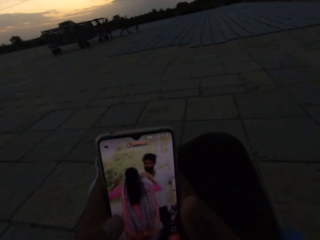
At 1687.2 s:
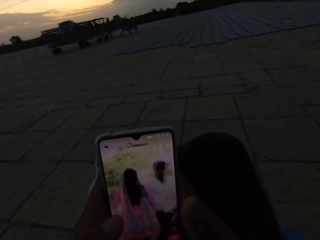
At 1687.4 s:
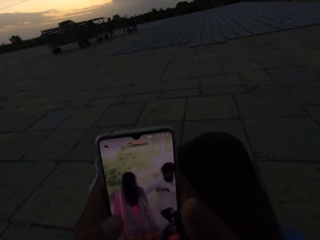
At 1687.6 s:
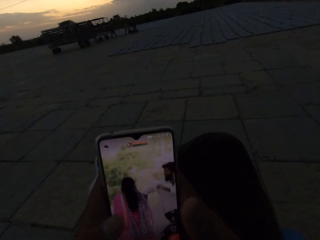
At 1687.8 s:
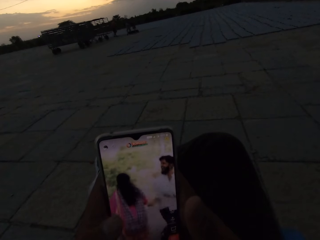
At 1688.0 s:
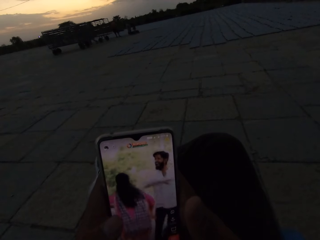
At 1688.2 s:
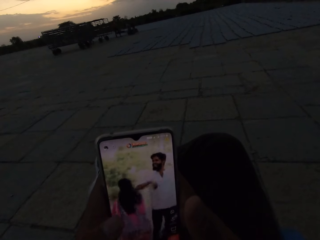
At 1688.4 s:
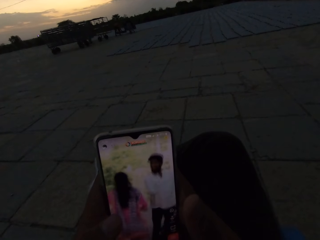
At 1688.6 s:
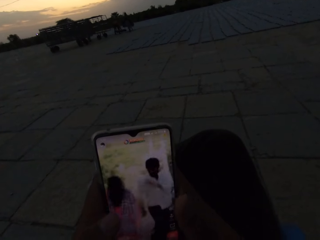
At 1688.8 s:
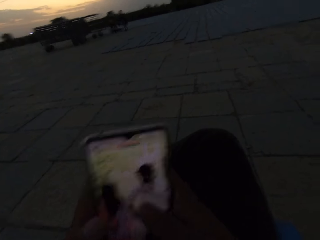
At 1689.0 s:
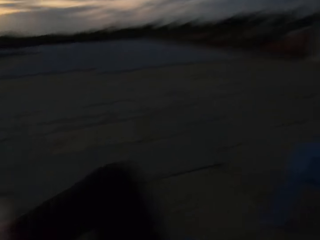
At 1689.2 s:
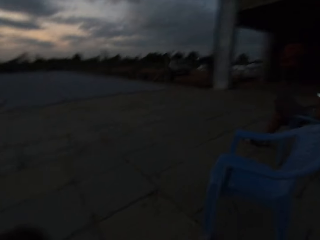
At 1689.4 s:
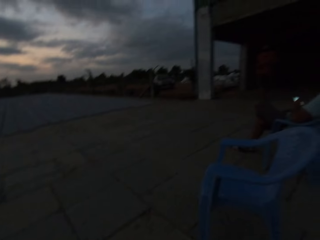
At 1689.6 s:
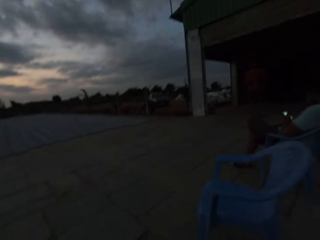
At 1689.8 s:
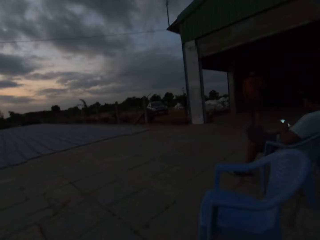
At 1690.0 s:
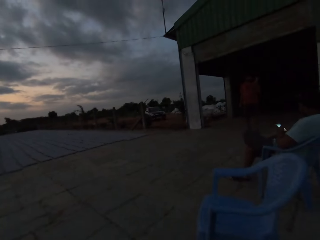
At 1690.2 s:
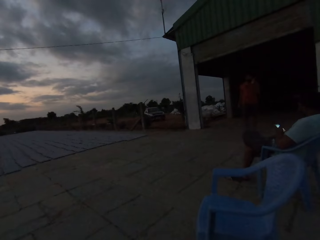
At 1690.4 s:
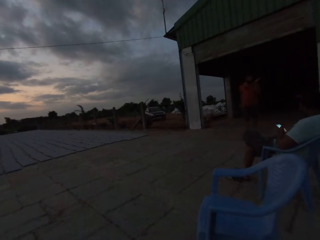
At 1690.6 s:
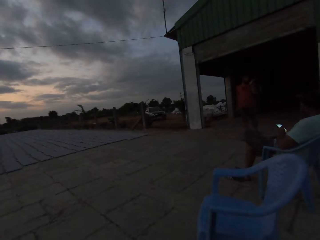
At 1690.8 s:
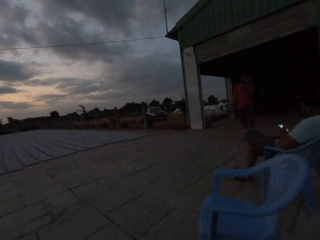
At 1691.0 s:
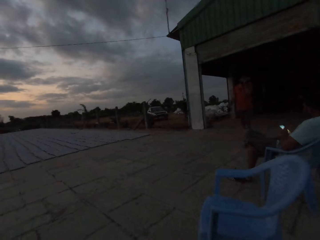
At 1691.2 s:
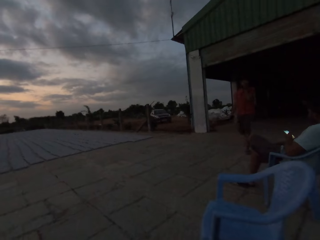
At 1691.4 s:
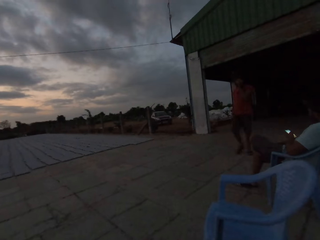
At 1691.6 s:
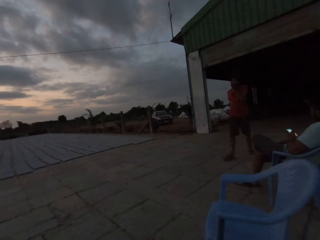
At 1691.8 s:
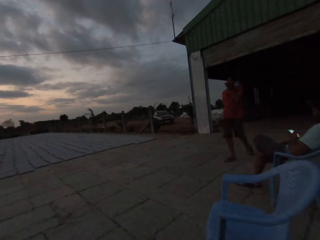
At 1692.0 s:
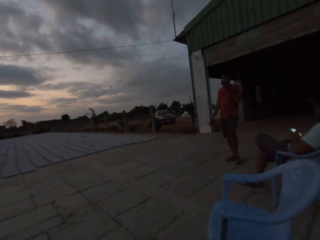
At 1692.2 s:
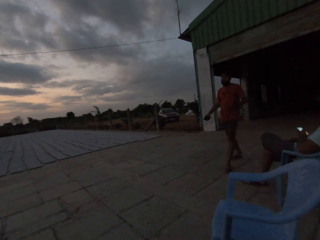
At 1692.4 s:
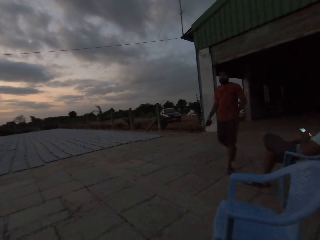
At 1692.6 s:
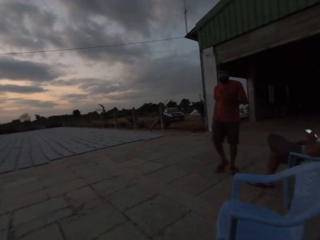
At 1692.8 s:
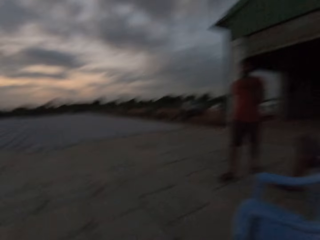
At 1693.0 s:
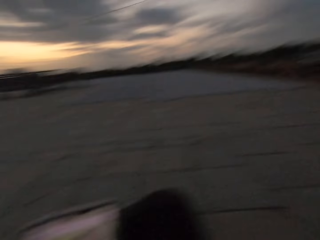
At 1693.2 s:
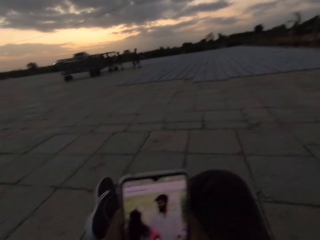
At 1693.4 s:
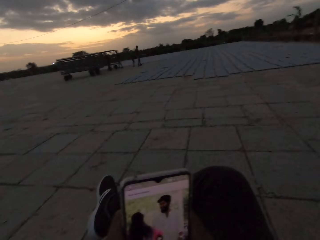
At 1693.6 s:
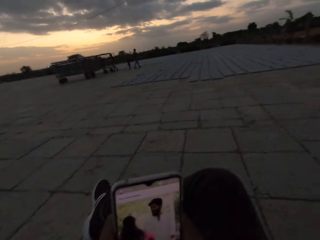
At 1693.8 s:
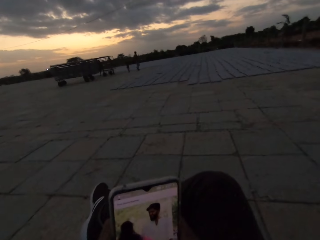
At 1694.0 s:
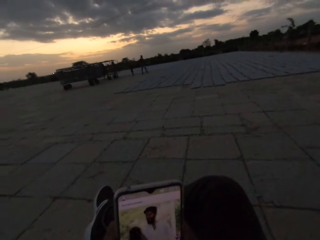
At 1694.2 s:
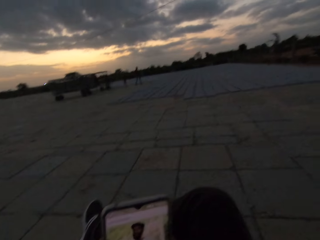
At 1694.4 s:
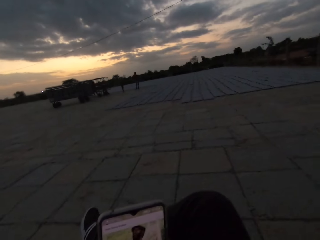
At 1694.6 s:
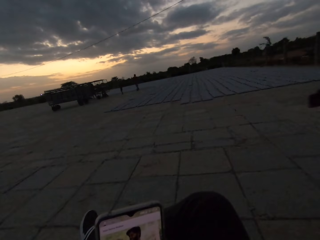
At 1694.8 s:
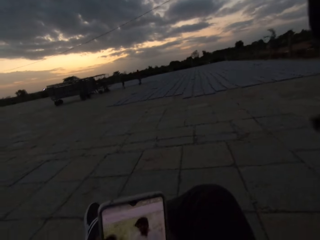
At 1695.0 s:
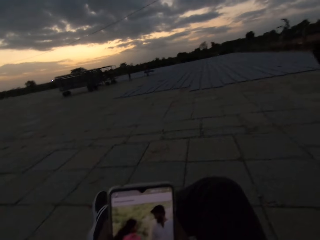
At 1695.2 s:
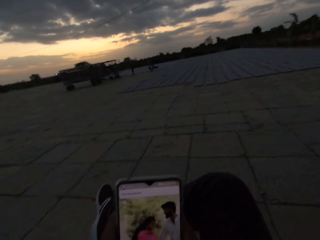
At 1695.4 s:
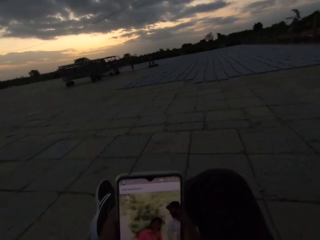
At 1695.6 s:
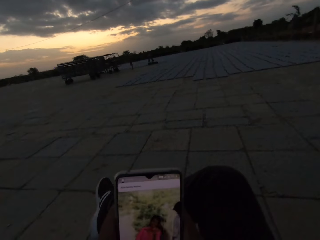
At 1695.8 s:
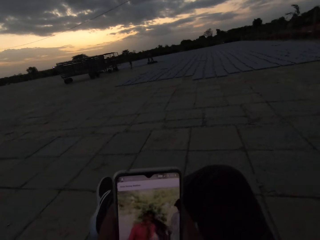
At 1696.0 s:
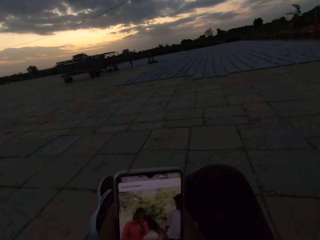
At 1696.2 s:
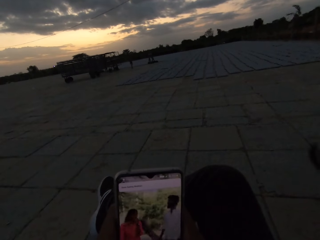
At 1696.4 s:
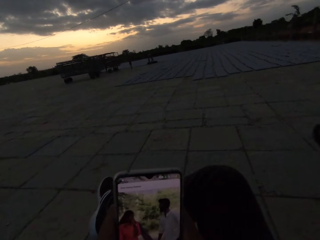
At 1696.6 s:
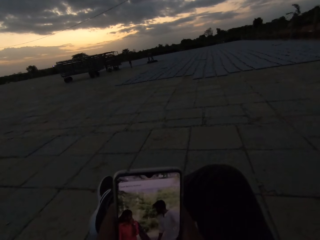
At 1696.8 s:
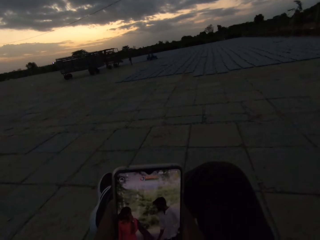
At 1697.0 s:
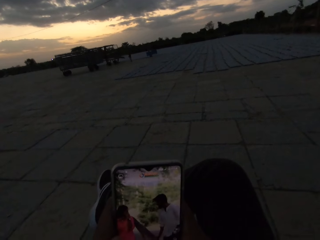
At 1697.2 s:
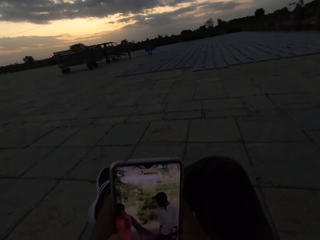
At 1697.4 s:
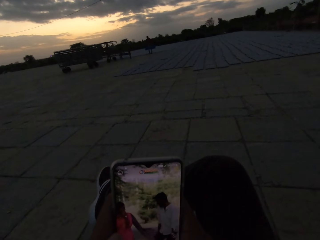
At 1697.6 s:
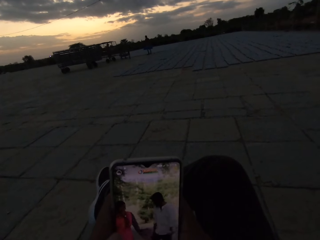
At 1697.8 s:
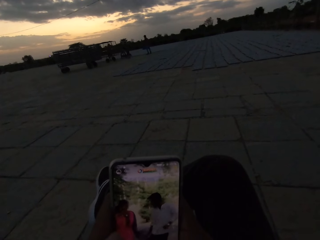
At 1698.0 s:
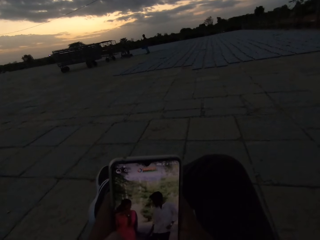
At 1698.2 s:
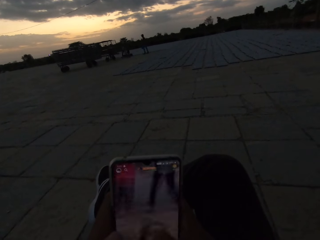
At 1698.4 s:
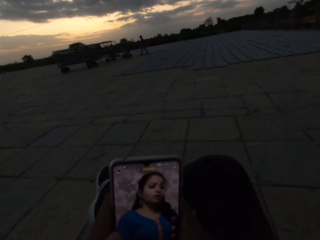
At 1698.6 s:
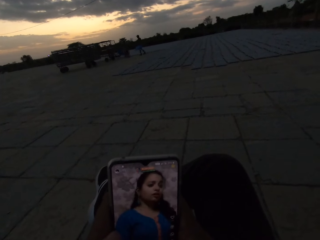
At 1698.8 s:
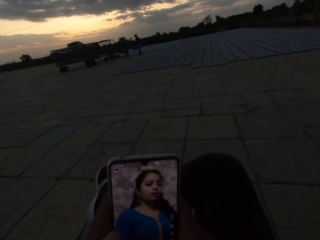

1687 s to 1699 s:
The camera wearer looks around. A man walks around. The camera wearer looks around and watches videos.

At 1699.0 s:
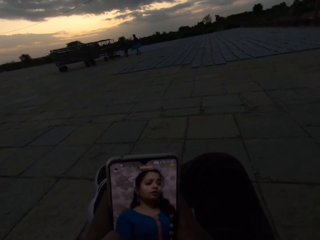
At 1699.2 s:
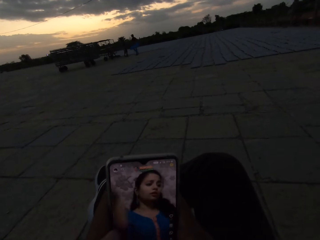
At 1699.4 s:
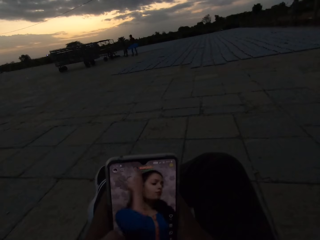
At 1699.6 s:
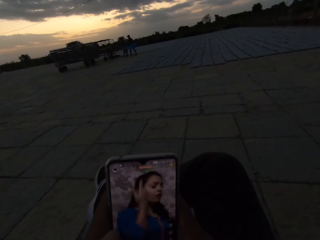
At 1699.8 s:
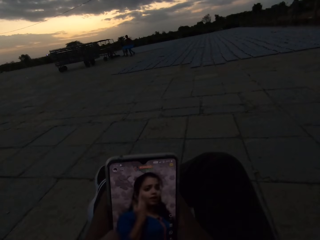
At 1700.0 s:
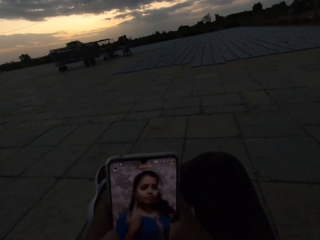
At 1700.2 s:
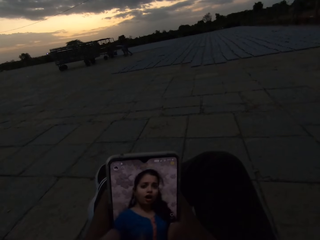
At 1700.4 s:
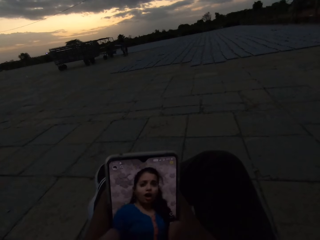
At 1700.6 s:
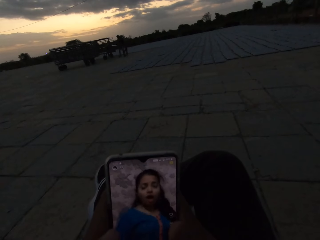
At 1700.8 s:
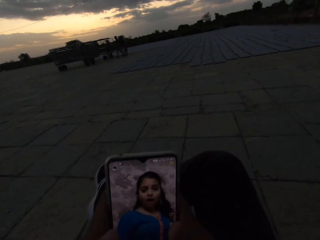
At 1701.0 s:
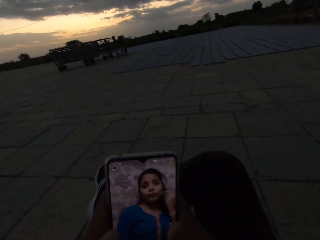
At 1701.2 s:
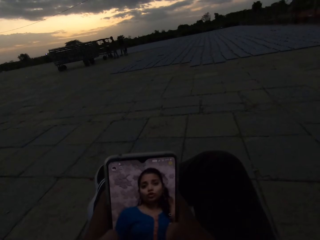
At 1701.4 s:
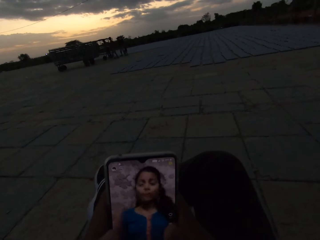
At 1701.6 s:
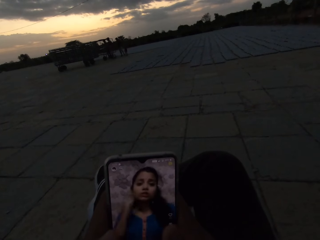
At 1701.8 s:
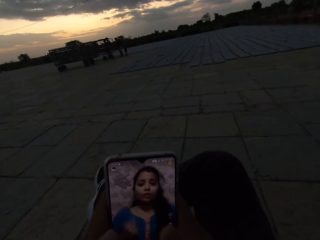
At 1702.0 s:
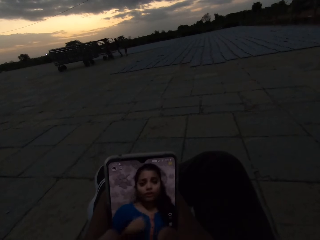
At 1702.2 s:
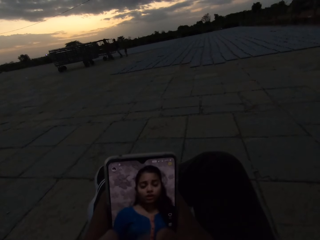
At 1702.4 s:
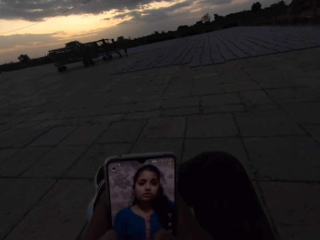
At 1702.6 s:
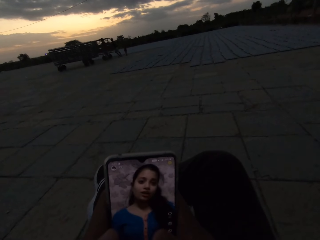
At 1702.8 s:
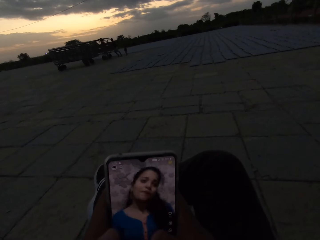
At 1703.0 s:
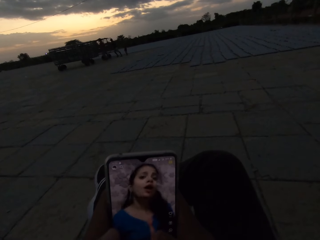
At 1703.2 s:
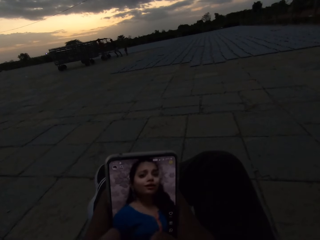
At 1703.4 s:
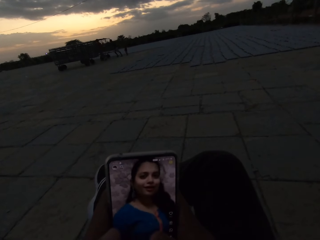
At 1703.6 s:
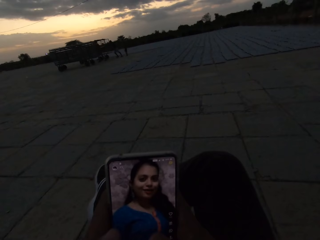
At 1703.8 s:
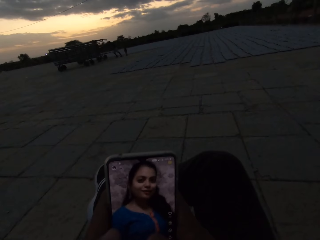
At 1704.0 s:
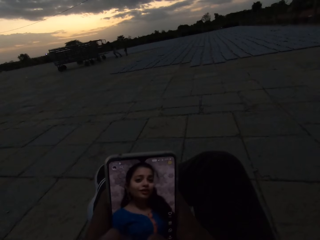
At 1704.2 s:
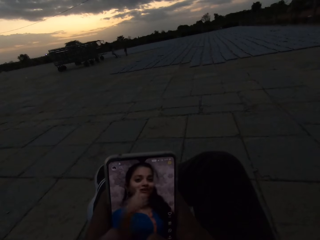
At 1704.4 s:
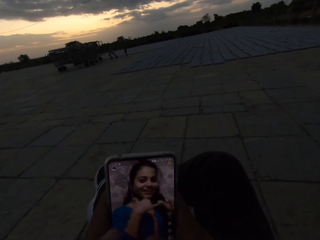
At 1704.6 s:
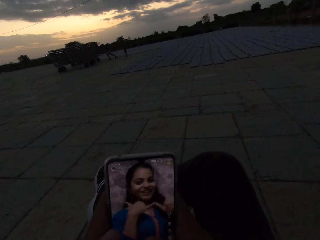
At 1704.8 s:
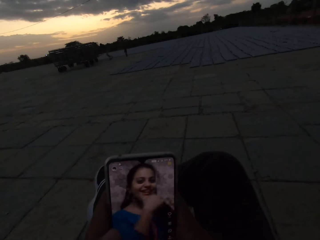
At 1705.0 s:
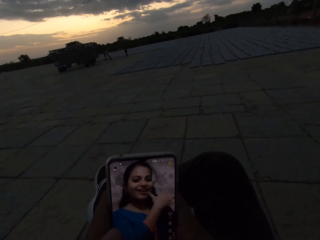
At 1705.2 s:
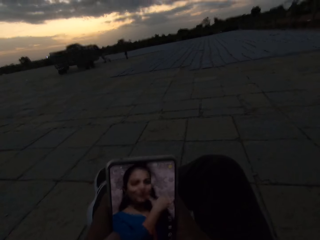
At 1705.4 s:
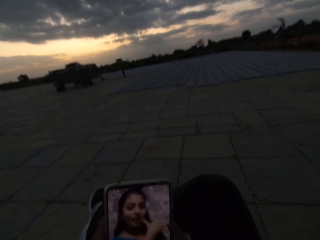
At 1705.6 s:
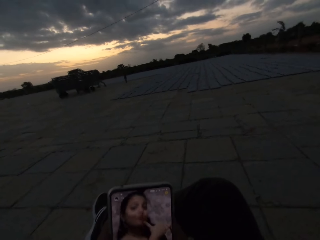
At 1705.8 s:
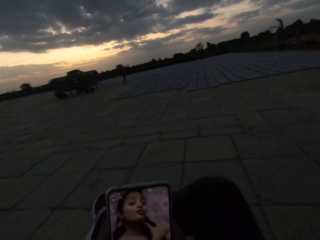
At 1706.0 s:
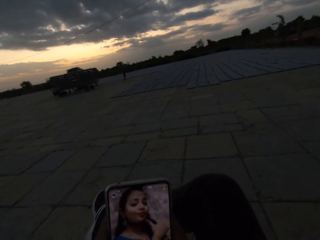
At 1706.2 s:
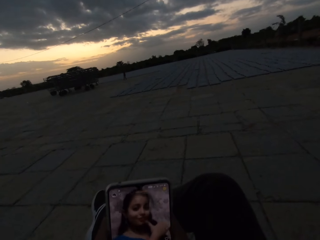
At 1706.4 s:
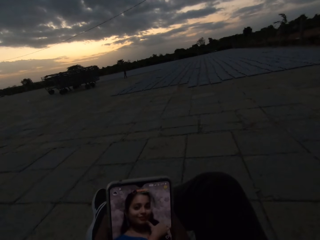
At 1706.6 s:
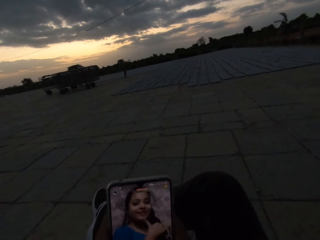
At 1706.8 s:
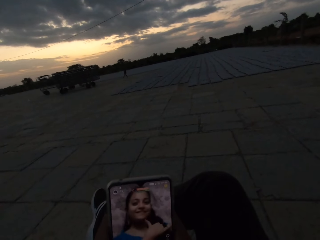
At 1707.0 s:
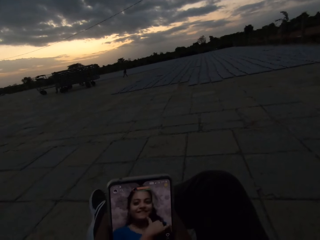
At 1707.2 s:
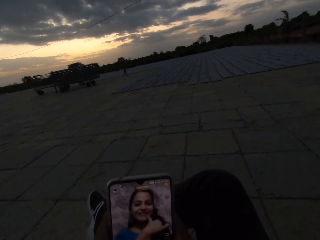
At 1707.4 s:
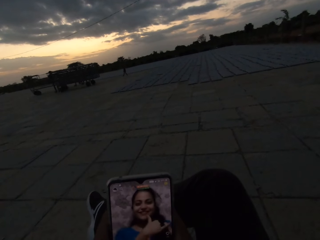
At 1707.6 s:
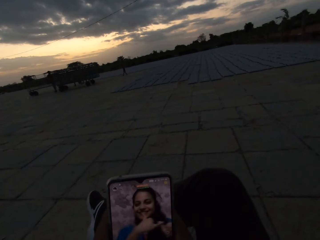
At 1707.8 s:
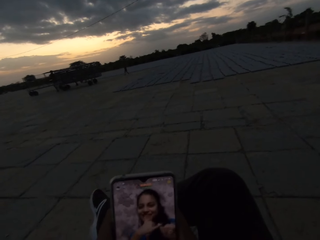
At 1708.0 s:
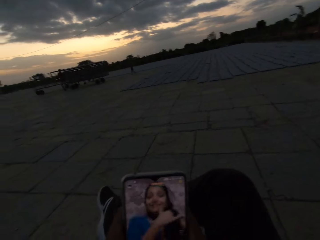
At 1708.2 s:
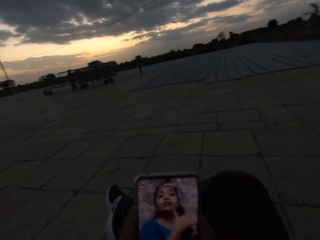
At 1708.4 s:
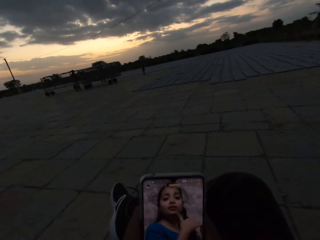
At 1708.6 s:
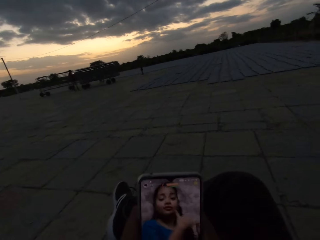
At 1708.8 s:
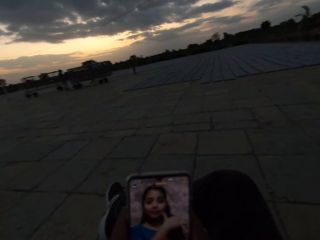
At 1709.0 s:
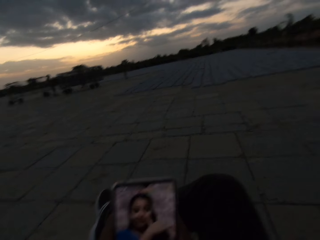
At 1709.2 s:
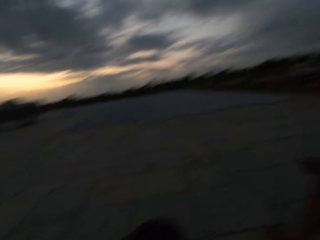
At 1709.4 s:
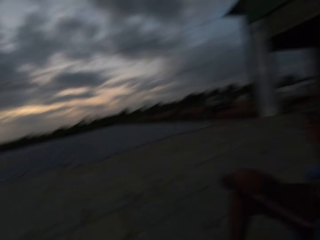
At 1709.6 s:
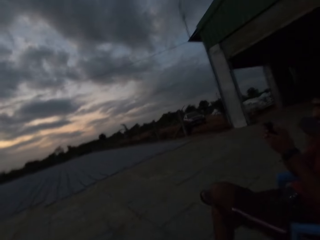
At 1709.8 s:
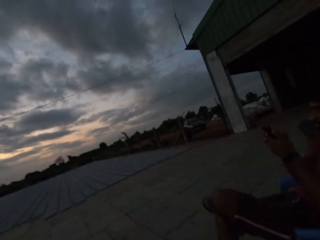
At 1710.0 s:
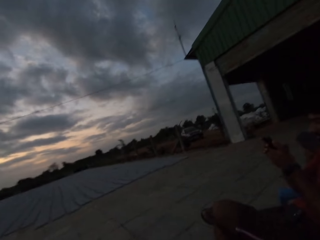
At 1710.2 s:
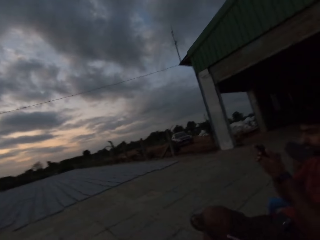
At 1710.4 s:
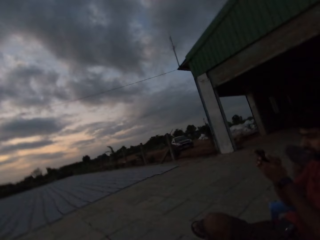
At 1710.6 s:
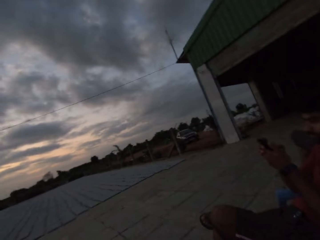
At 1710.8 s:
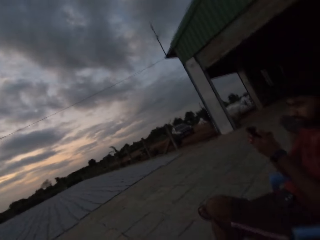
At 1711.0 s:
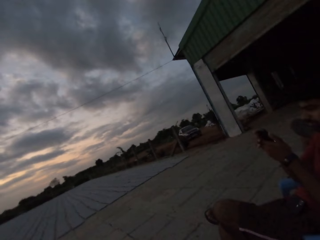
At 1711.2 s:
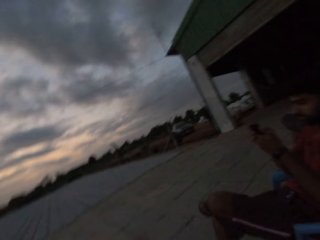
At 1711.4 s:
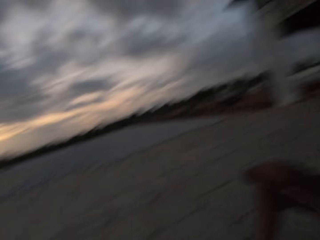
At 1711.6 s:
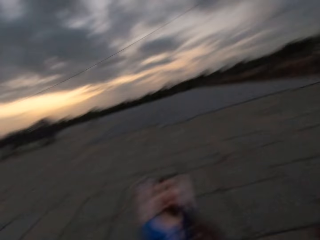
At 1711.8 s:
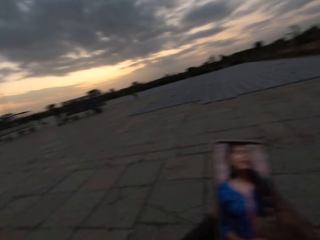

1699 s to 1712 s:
The camera wearer looks around. A man operates a phone.
